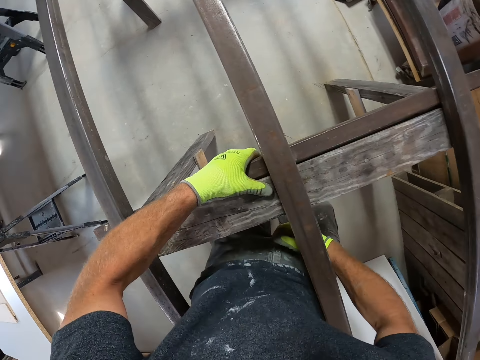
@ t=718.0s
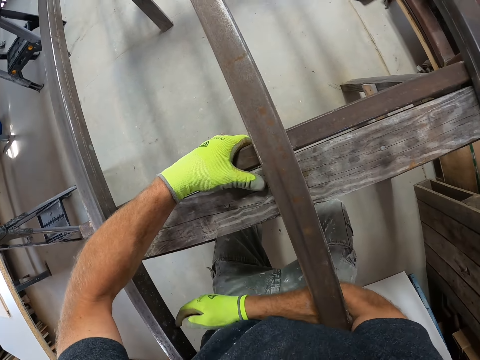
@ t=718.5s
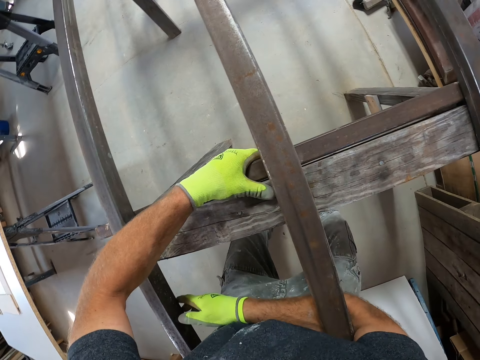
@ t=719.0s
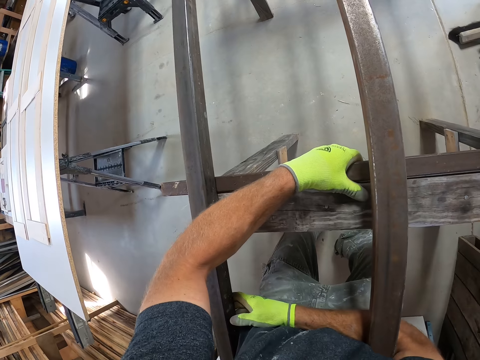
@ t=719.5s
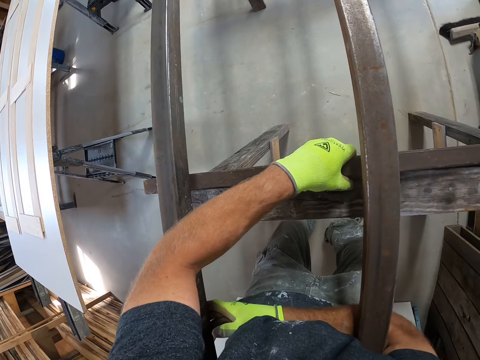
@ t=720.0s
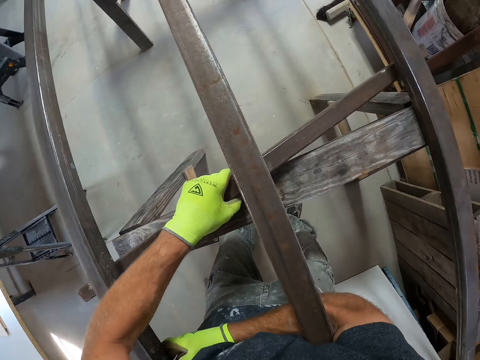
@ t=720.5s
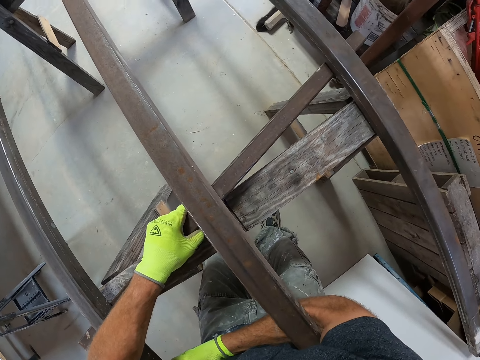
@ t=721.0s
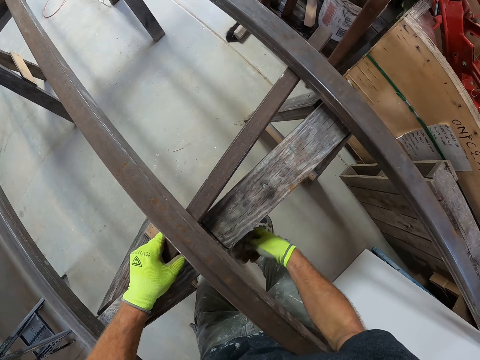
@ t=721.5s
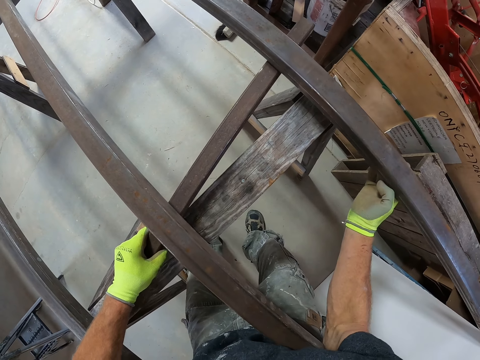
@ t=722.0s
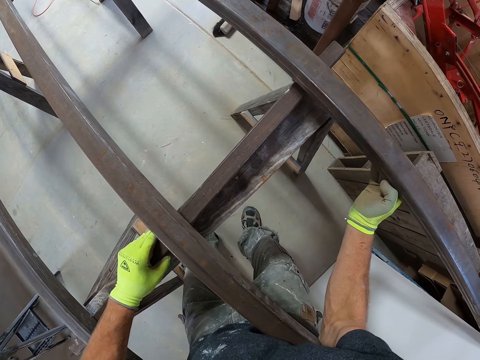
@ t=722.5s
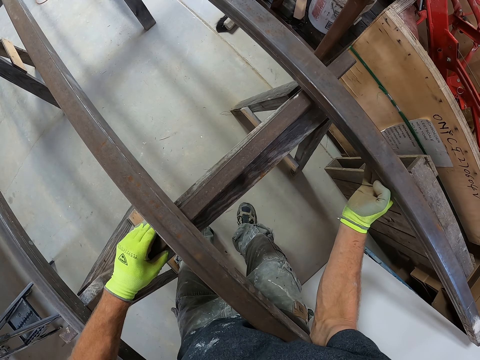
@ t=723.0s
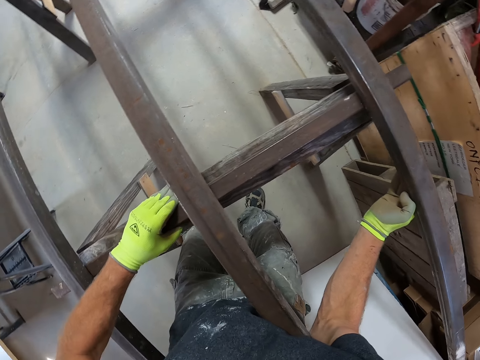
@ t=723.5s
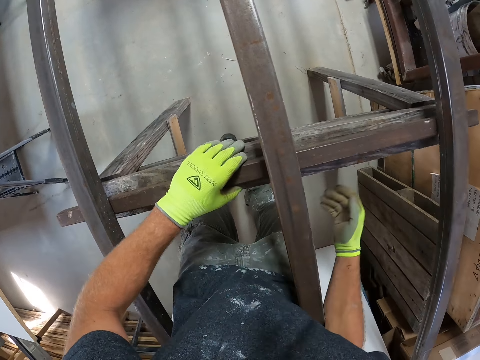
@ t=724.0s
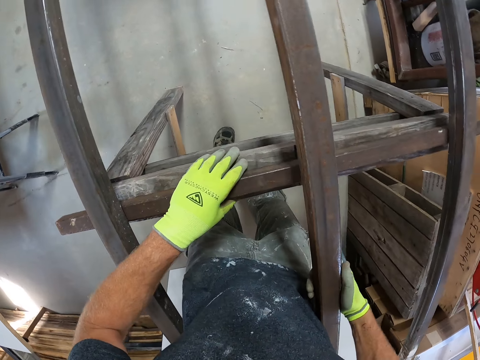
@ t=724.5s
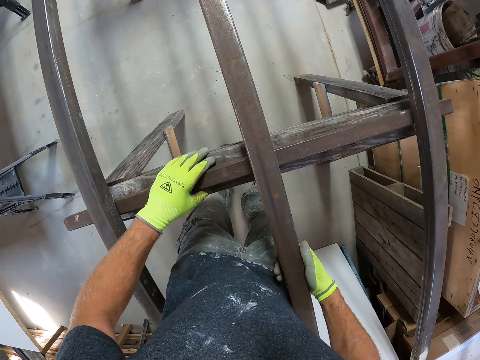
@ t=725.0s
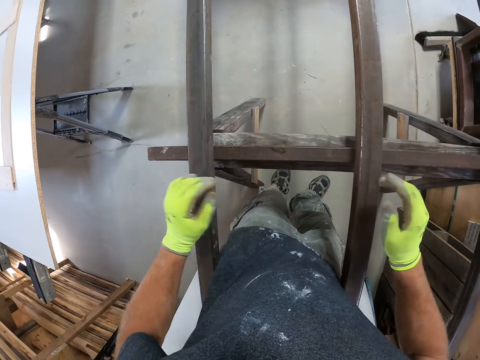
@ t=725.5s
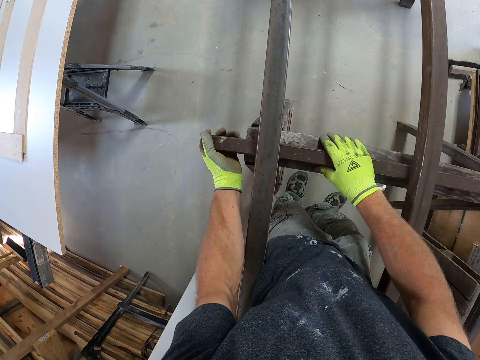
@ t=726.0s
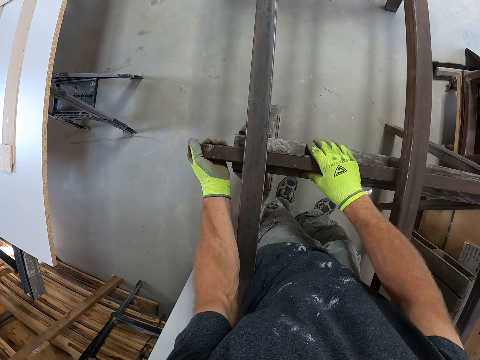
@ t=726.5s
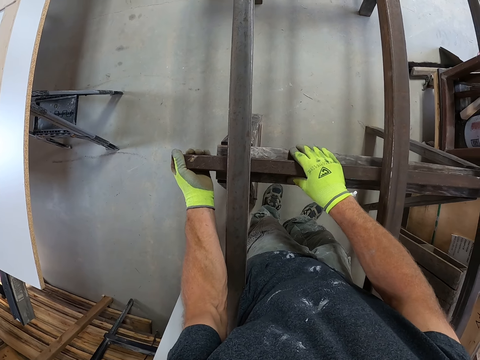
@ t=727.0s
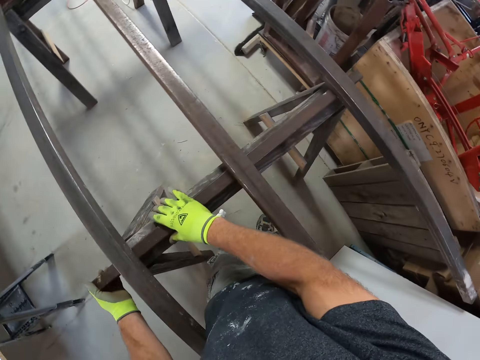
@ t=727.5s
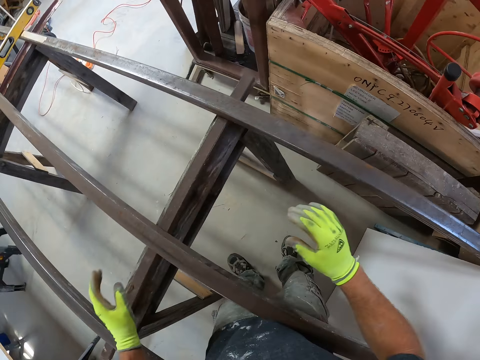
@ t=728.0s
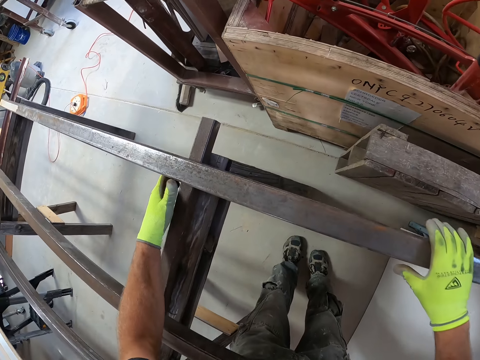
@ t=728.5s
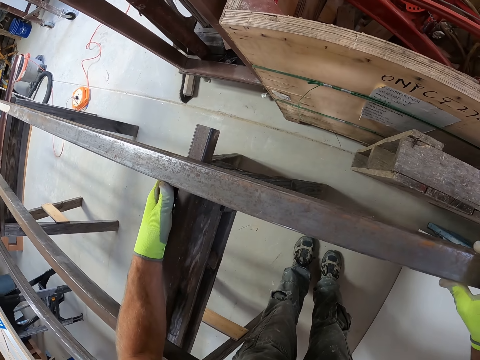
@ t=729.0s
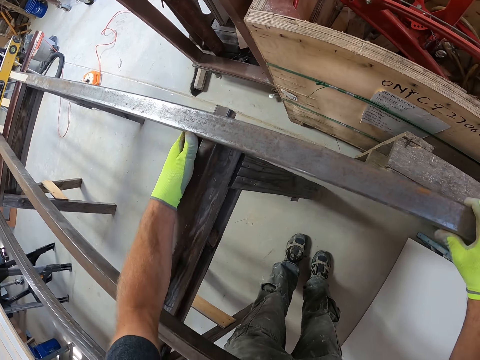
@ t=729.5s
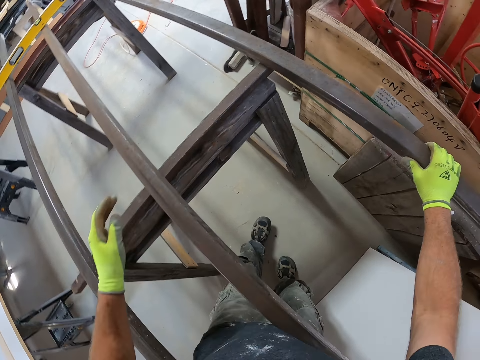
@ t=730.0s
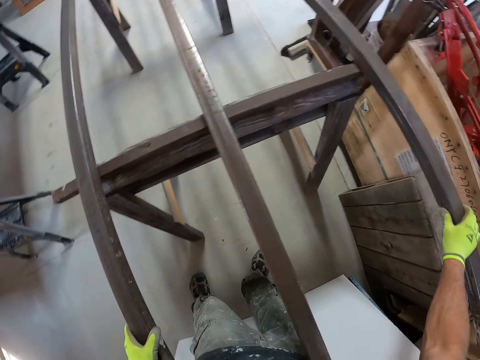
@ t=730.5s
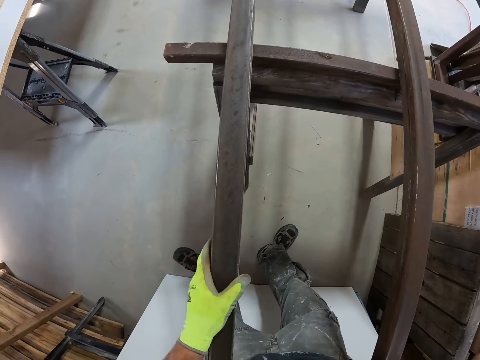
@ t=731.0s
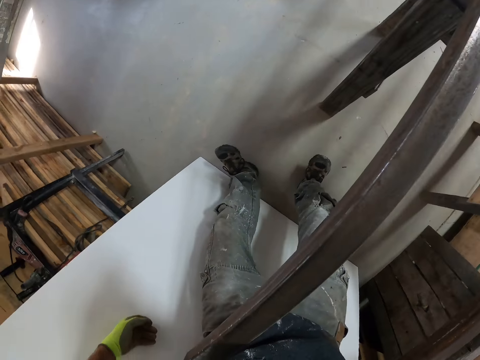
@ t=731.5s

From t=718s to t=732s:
The camera wearer lifts the metal rod. They place the small iron metal under the longer iron metal. They lift the metal rod. They push the metal under the metal rod. They lift the metal rod. They push the metal under the metal rod. They hold the metal rod. They adjust the longer iron metal. They push the metal rod.

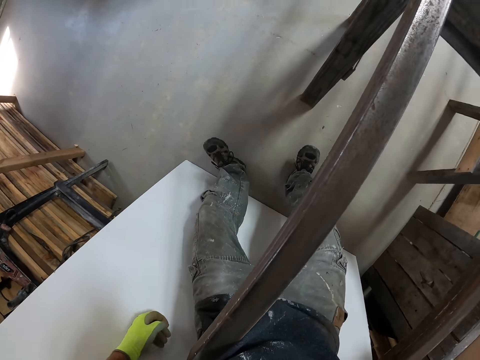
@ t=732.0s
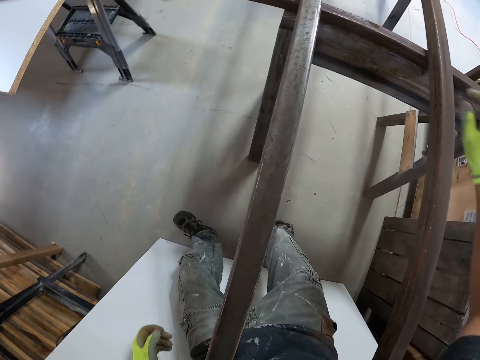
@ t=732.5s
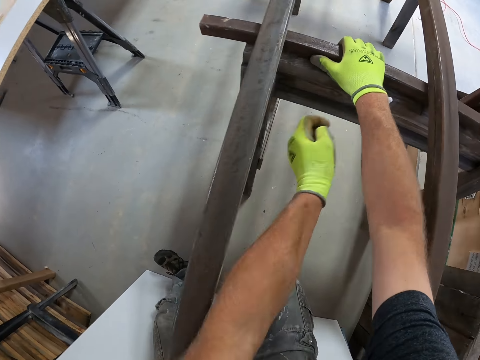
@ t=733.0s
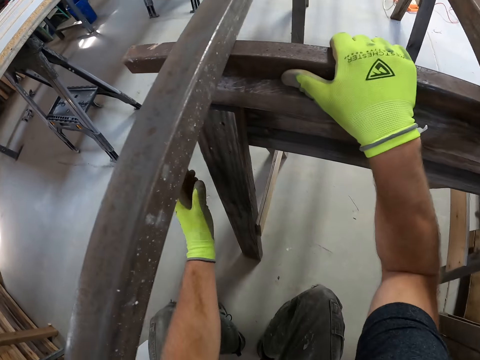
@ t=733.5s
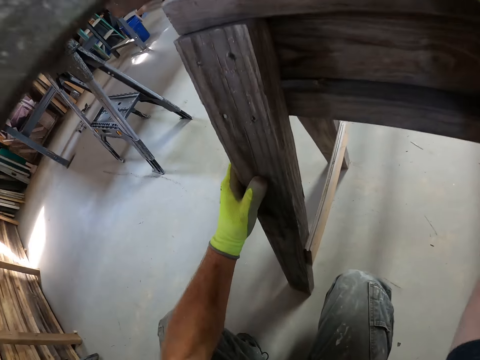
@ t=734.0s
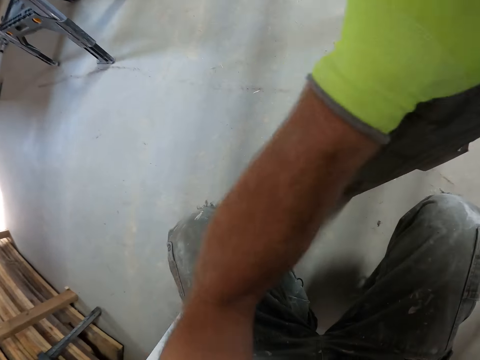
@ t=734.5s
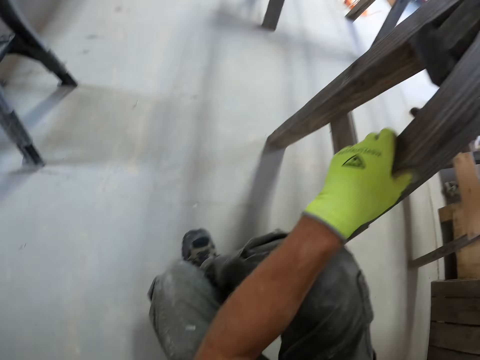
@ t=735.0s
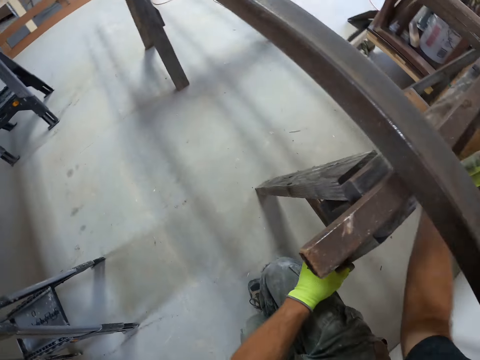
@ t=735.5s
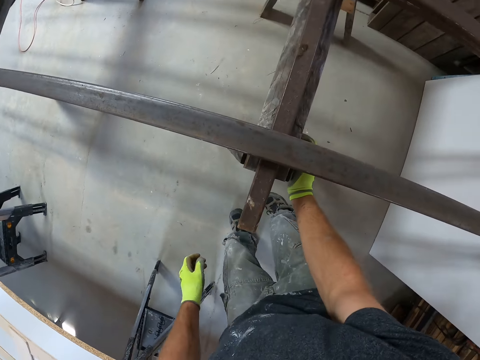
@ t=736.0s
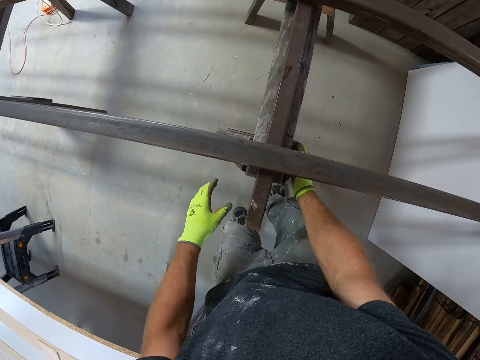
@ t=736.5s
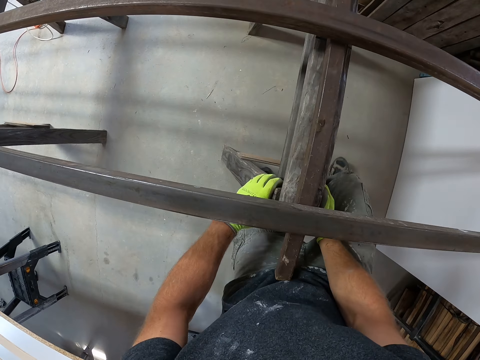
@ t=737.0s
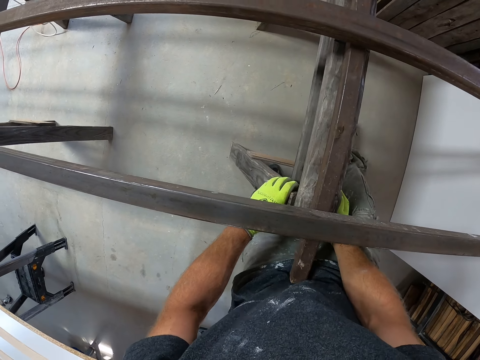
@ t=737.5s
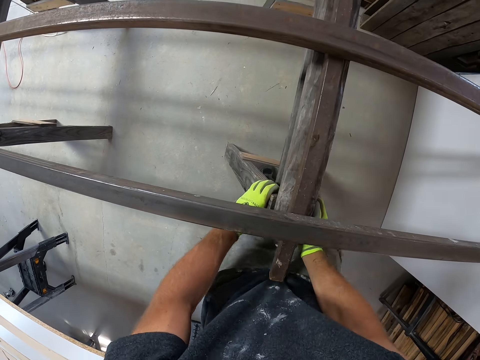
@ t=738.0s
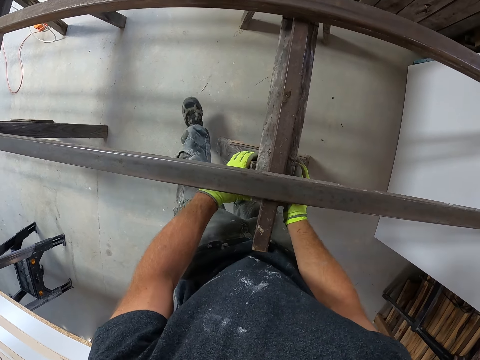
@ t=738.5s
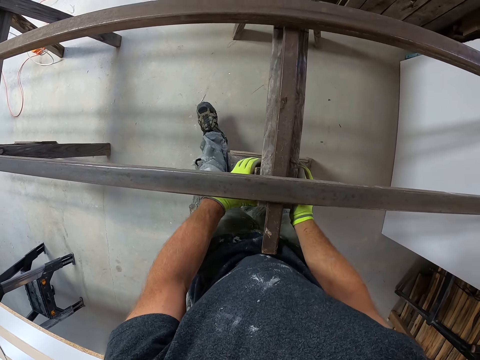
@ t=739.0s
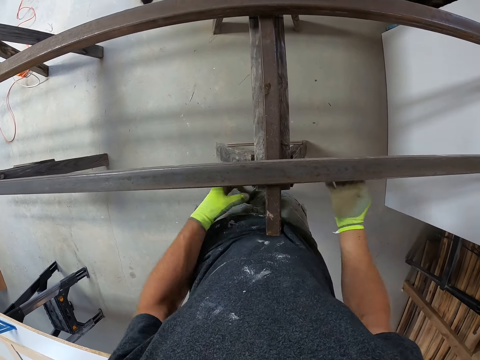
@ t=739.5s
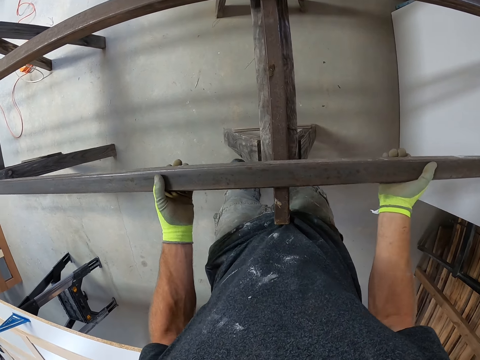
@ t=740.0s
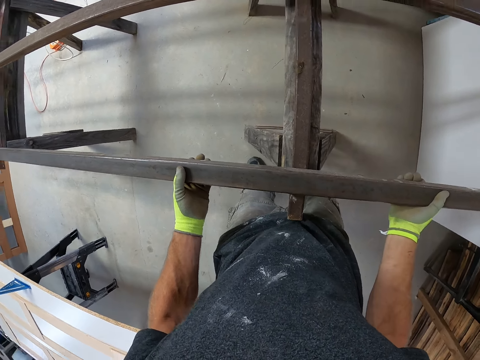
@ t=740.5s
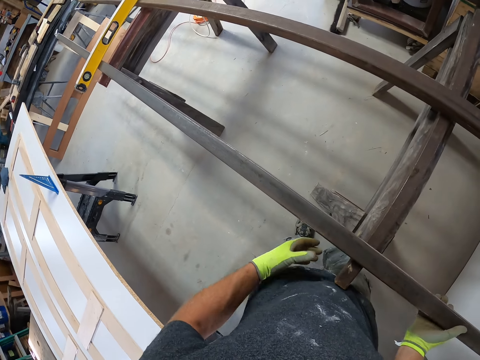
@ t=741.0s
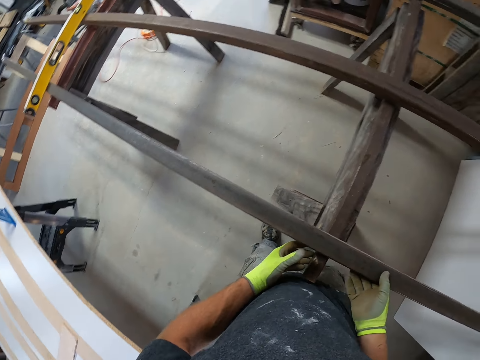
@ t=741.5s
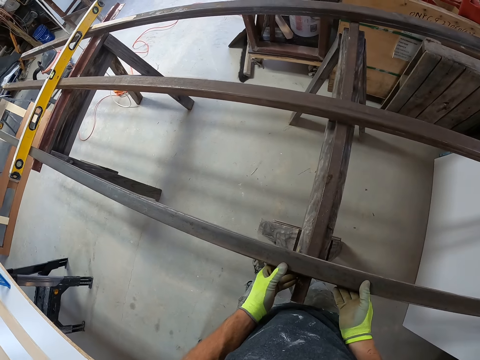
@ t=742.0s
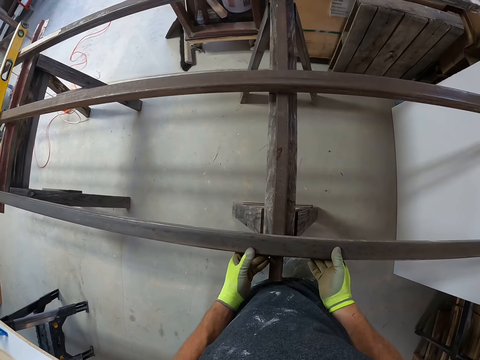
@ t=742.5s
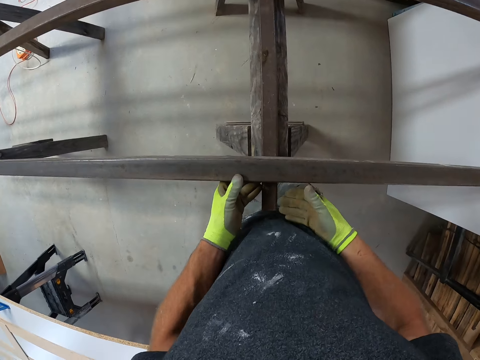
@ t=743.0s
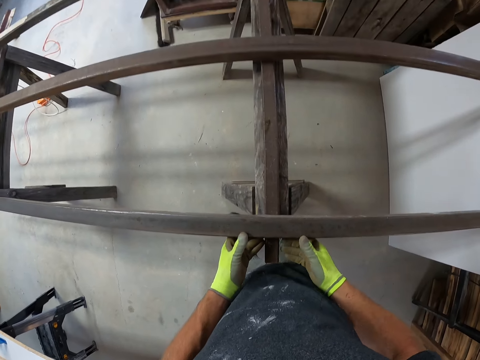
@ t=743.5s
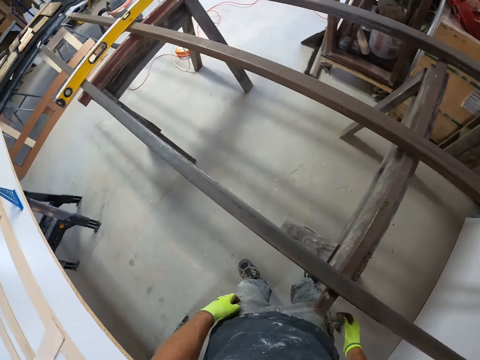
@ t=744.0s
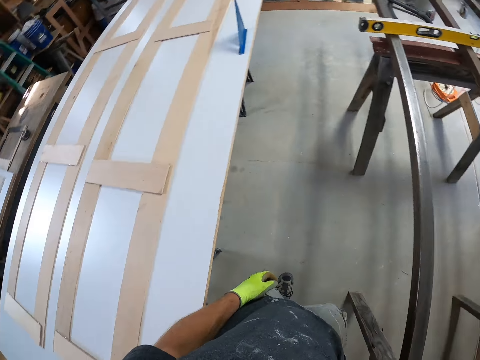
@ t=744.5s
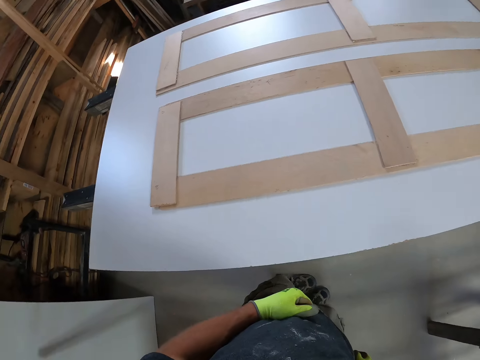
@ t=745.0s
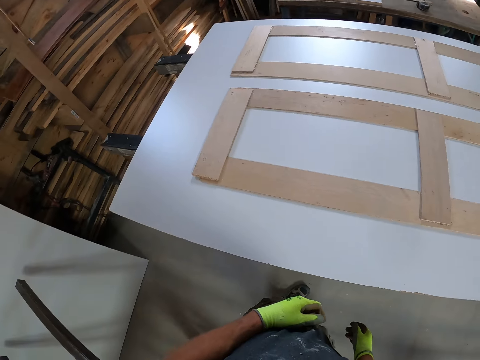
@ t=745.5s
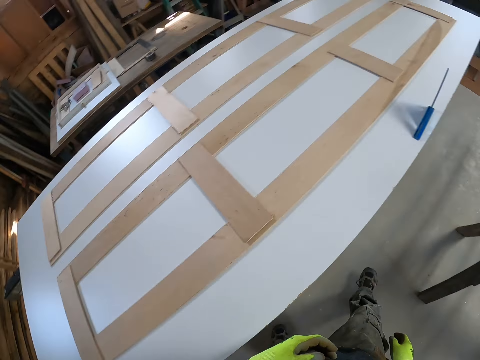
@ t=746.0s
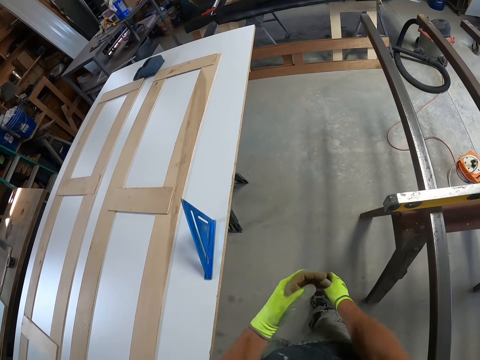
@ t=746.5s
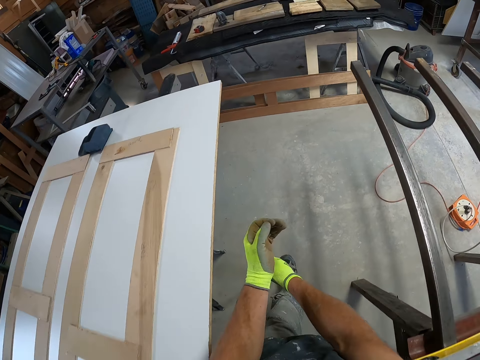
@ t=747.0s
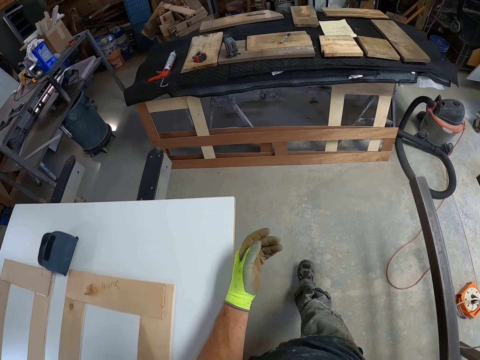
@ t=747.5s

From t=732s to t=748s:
The camera wearer bends beside the metal rod. He stands beside the metal rod. He hits the wooden stand with his leg. He pulls the metal rod. He turns to the other side. He walks beside the metal rod.
